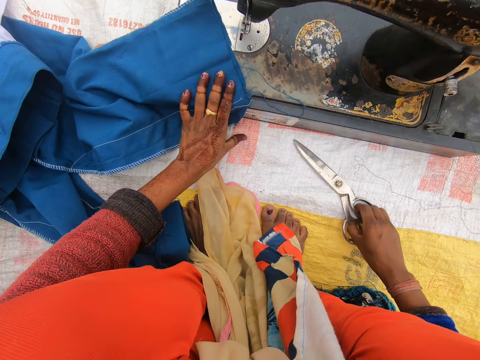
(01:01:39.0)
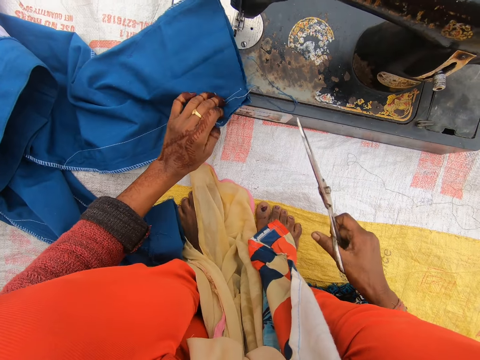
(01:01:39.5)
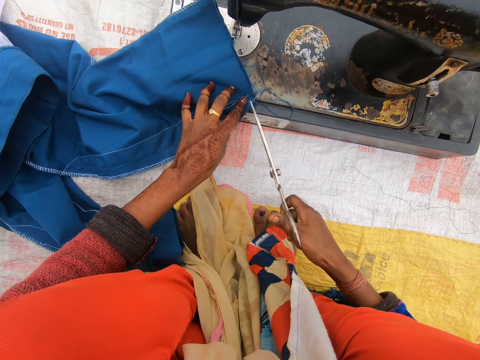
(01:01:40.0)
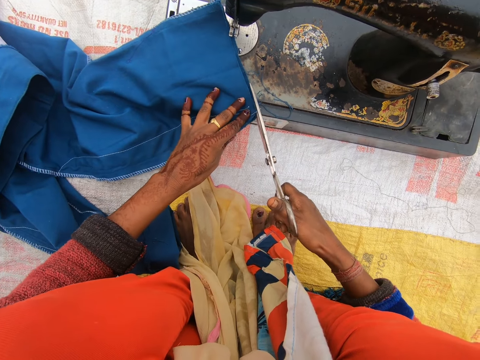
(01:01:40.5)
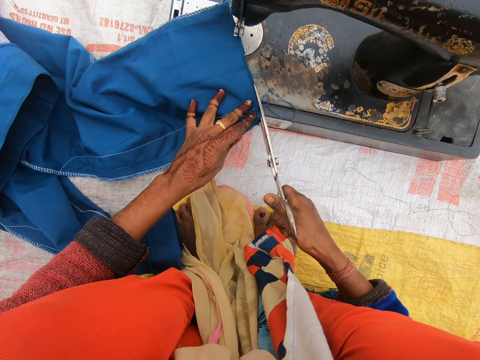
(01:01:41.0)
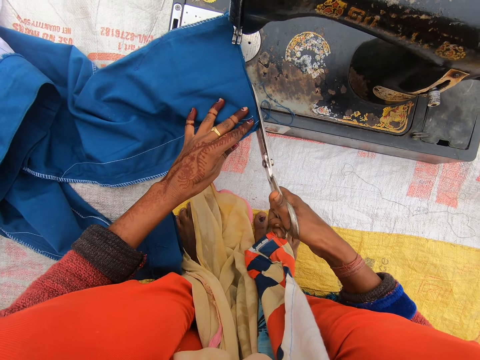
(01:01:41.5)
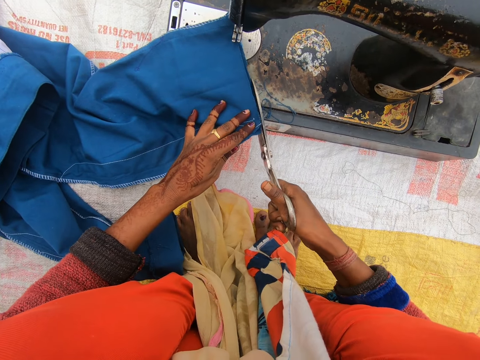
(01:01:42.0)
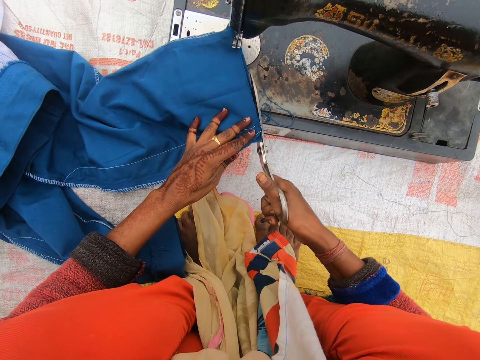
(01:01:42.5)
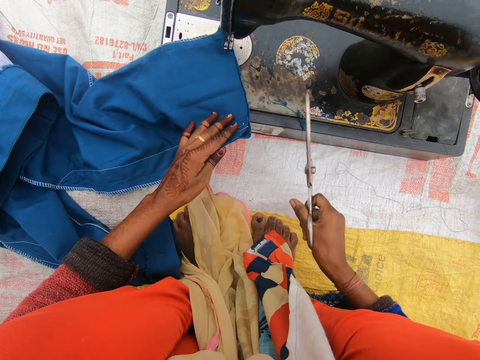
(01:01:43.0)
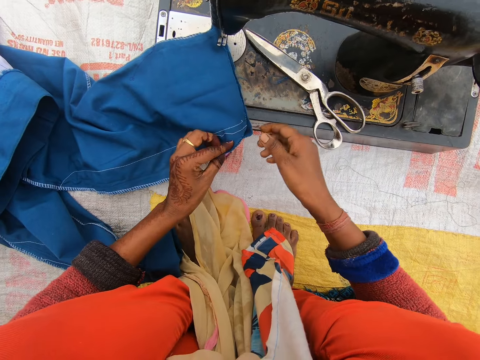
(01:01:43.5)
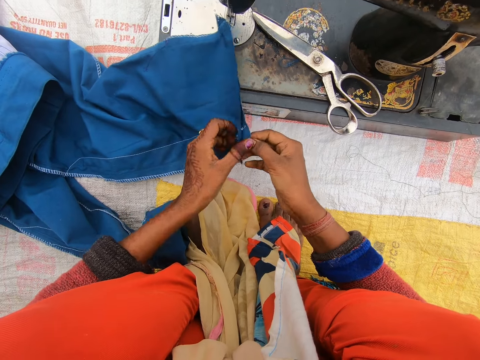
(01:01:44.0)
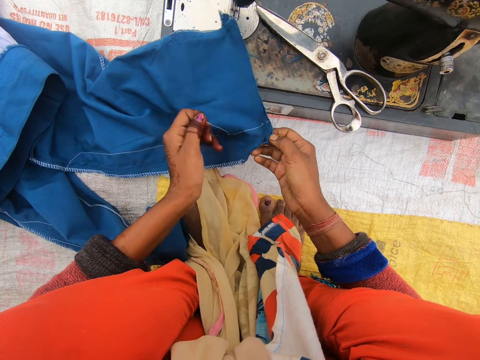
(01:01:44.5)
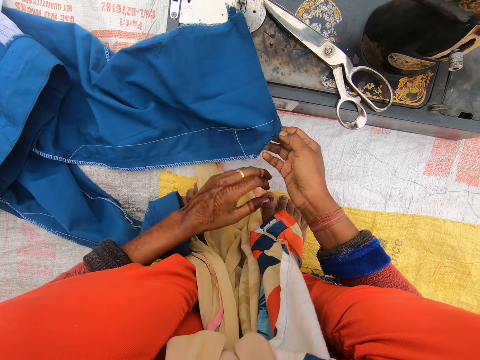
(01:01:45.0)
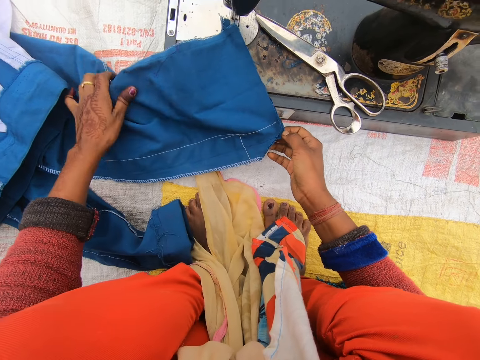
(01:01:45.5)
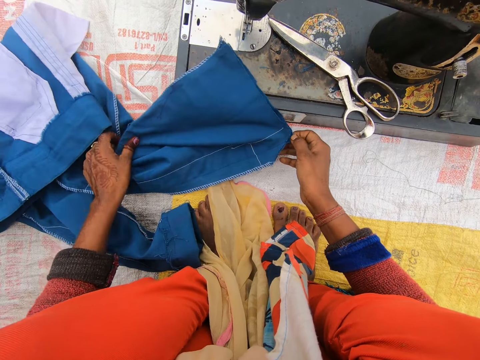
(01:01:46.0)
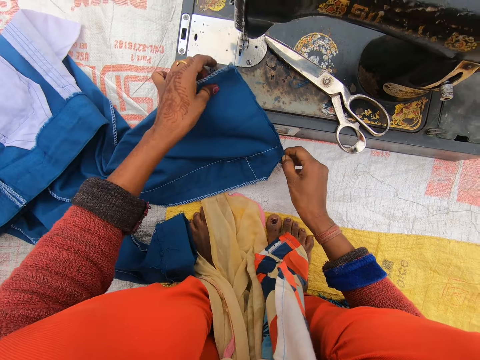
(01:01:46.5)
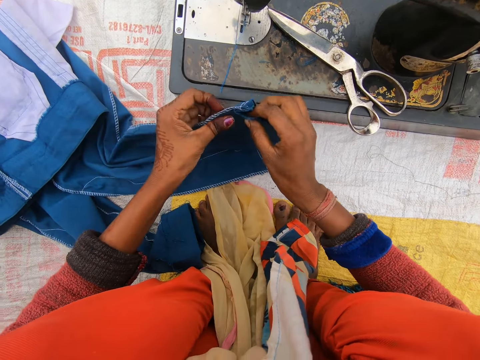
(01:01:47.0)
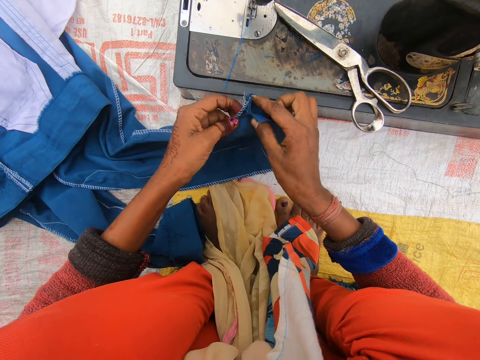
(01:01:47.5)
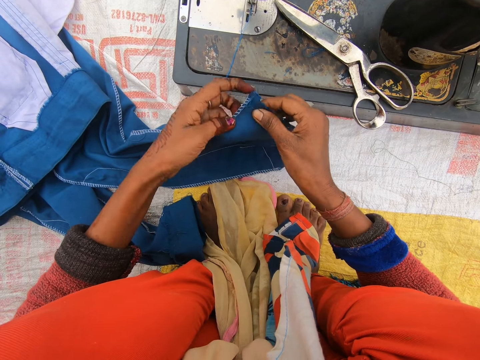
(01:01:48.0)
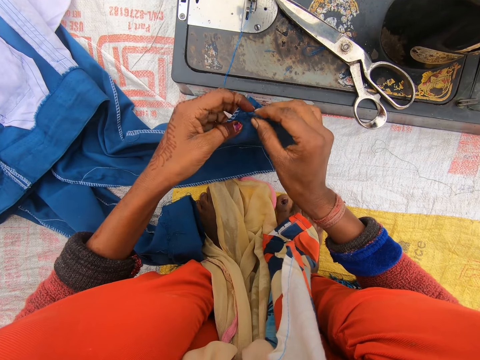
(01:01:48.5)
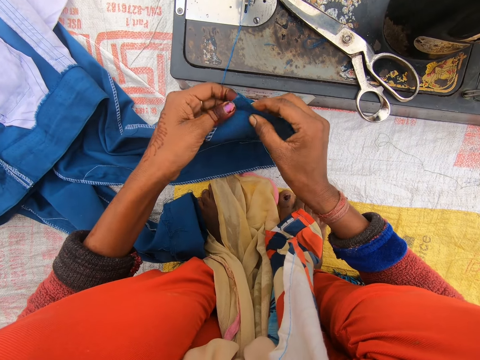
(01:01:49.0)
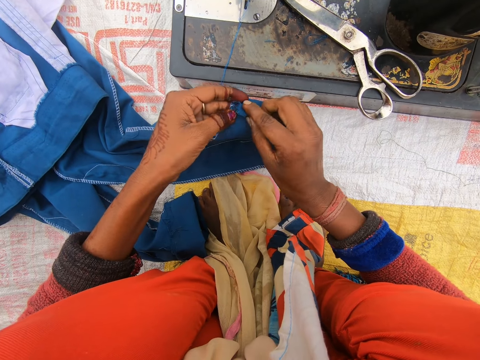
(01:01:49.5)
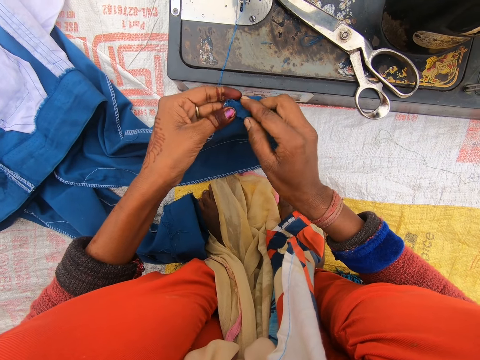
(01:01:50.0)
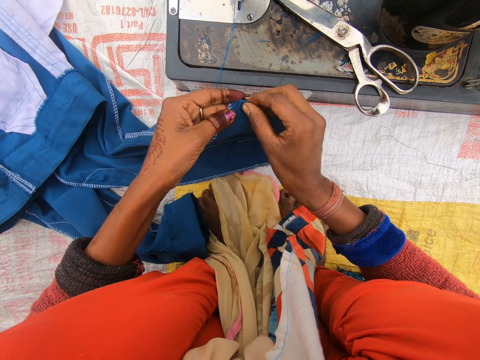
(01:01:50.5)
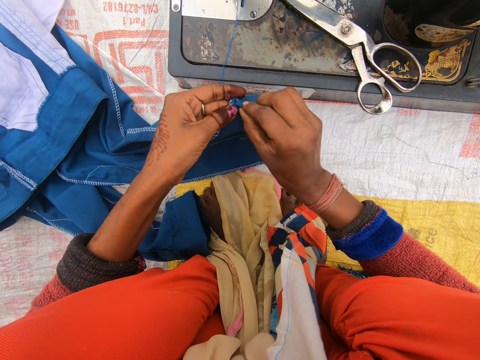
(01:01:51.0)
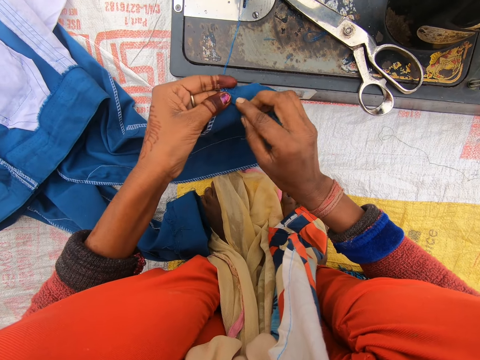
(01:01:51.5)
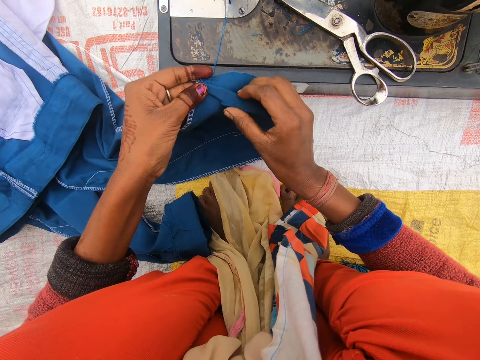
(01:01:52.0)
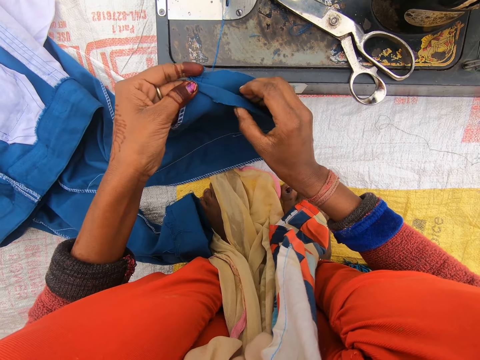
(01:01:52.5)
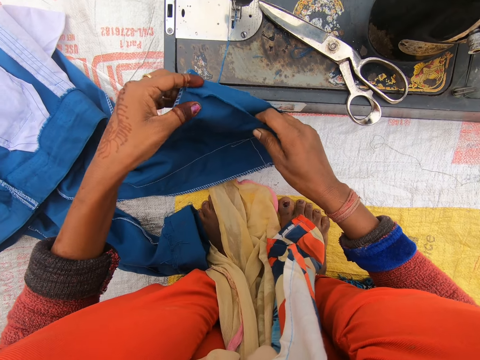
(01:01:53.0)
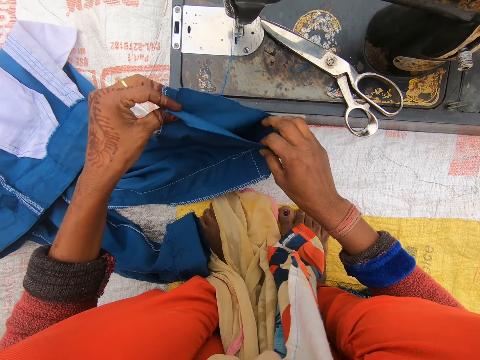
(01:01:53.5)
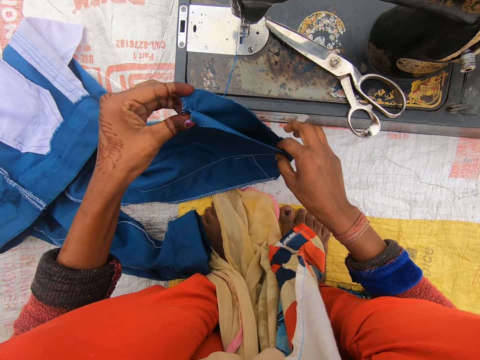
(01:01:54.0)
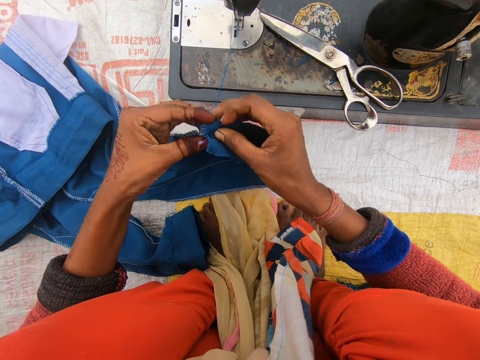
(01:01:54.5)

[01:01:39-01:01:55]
The camera wearer picks up the scissors on the sack. They trim the trouser with the scissors. They drop the scissors on the sewing machine. They fold the trouser. They touch the trouser. They fold the trouser.

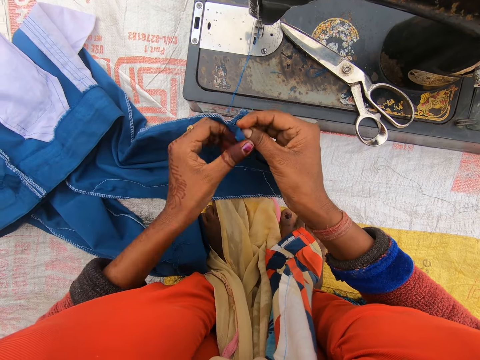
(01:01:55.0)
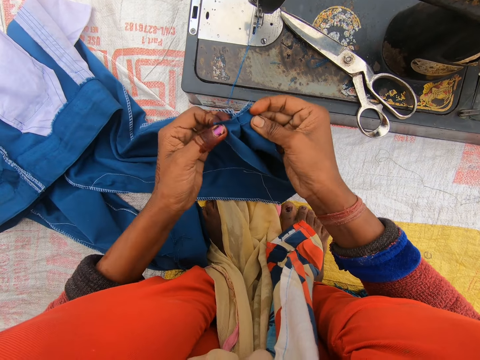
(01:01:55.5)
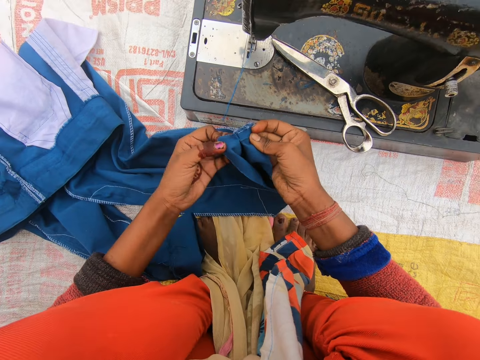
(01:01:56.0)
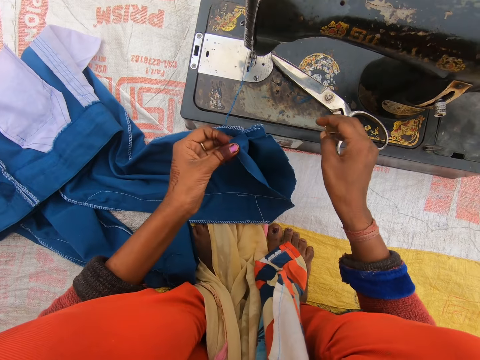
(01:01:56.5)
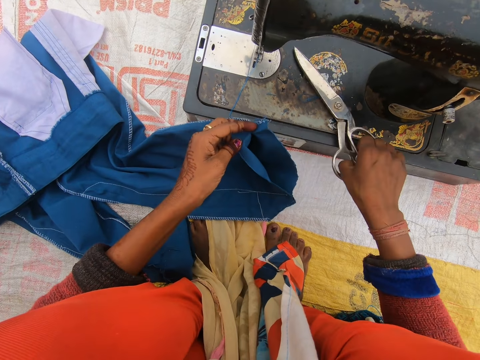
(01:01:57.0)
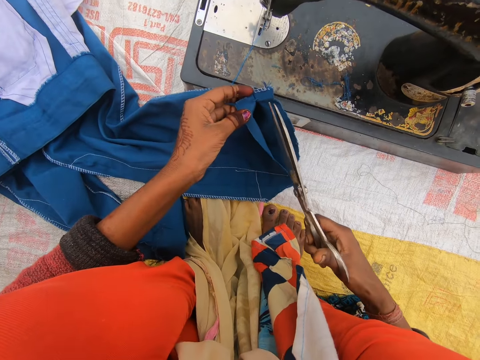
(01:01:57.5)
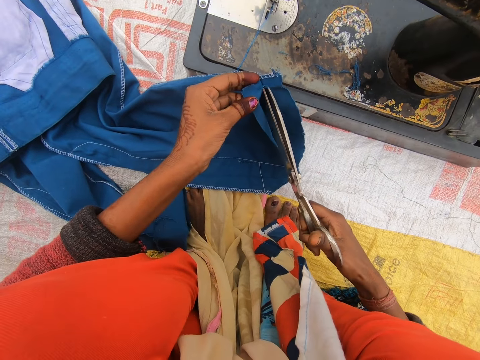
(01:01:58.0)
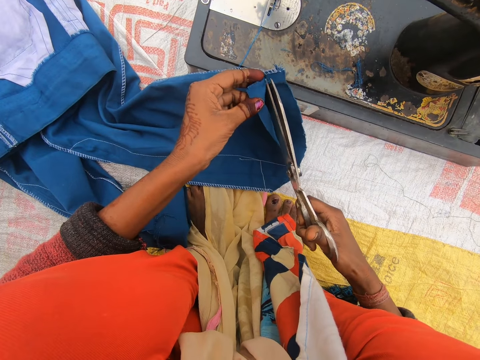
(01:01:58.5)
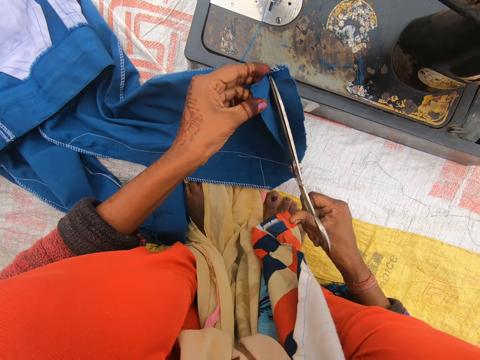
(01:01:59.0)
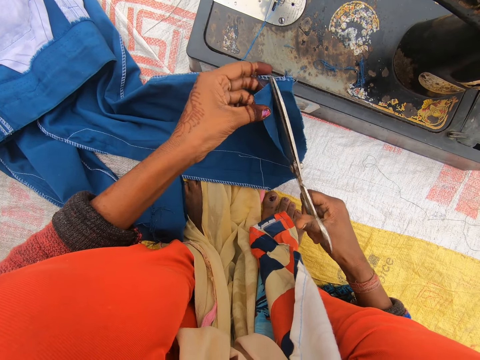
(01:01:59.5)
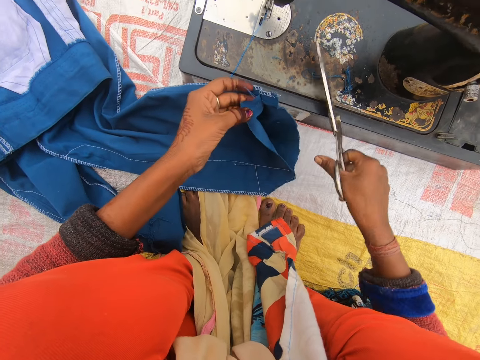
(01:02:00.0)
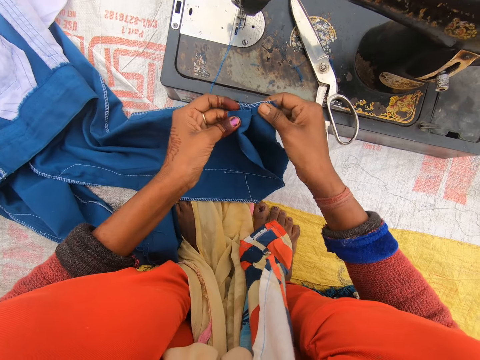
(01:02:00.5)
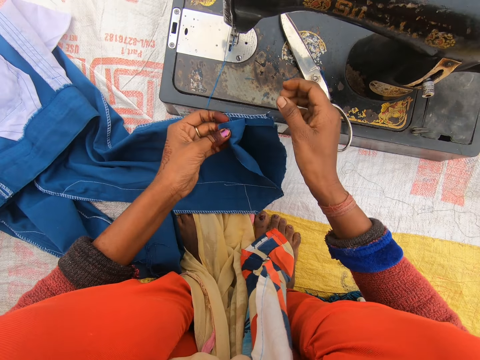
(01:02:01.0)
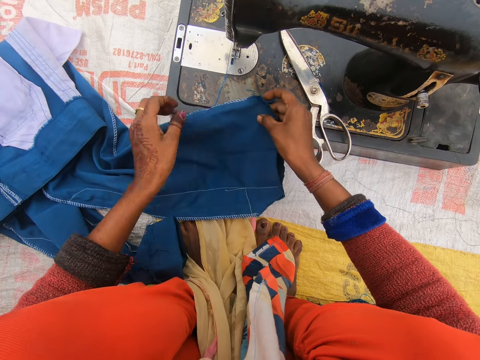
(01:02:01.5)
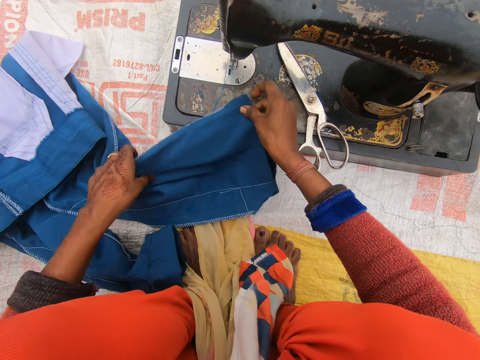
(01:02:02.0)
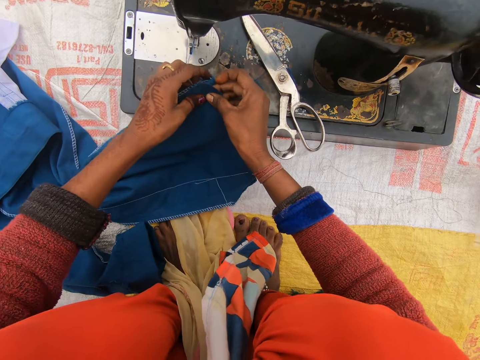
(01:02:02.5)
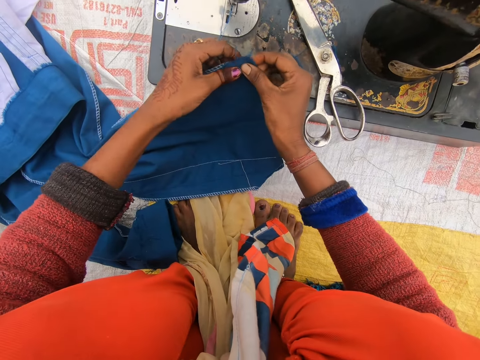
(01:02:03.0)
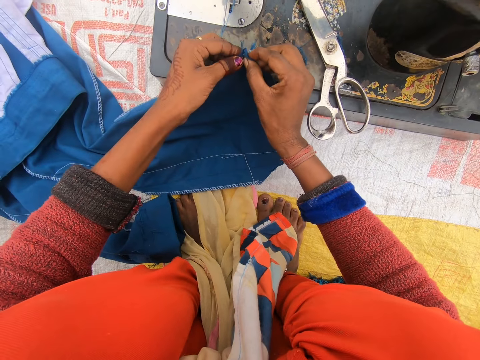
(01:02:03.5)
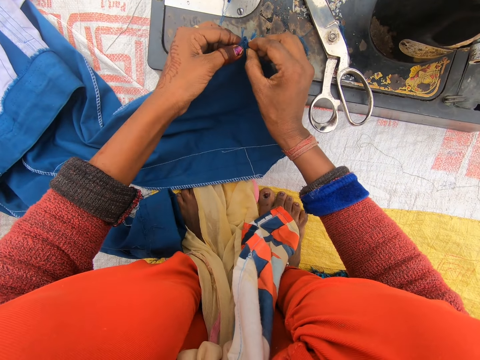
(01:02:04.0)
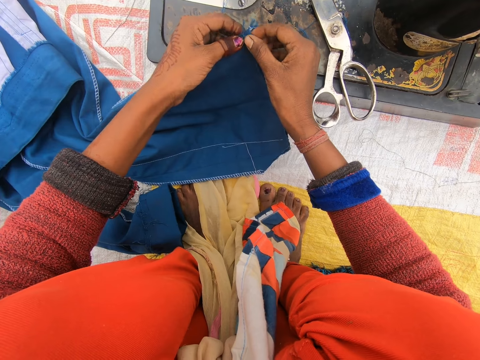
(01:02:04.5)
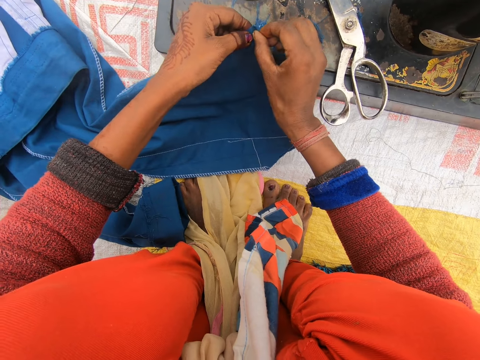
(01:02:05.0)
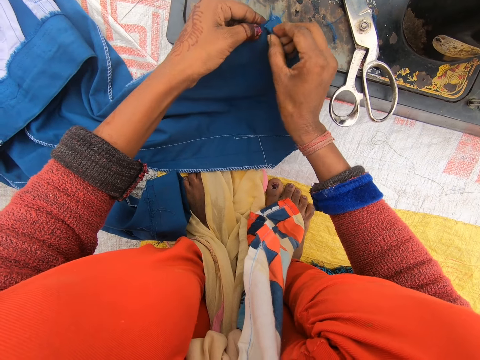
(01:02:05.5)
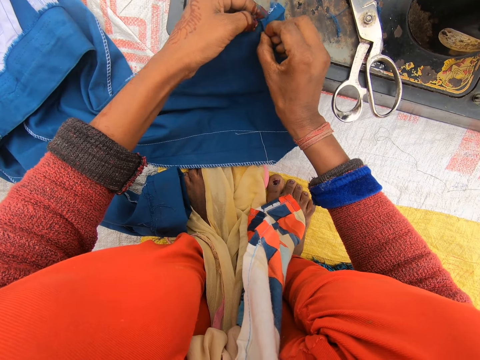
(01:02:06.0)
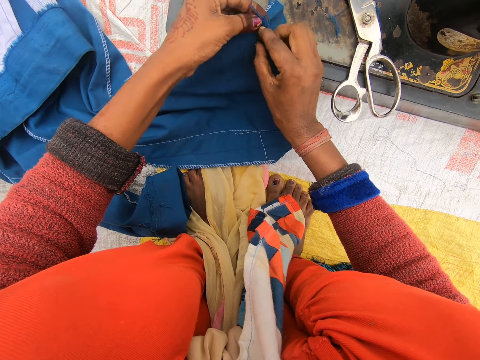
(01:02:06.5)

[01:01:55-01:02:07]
The camera wearer picks up the scissors on the sewing machine. They cut a thread on the trouser with the scissors. They drop the scissors on the sewing machine. They fold the trouser.
